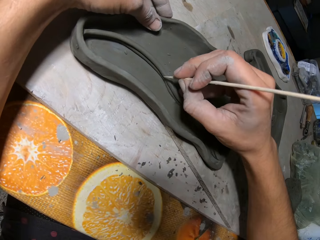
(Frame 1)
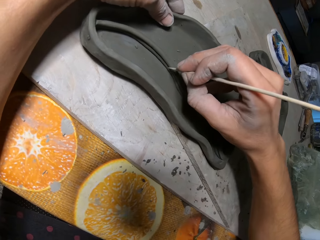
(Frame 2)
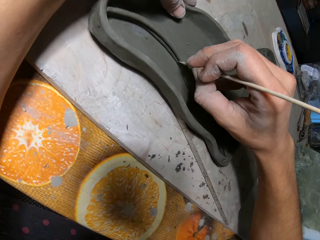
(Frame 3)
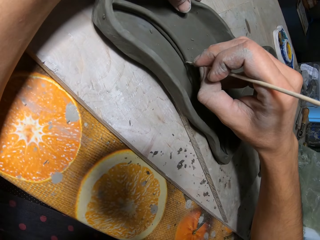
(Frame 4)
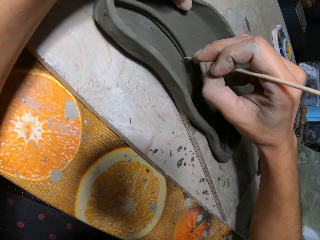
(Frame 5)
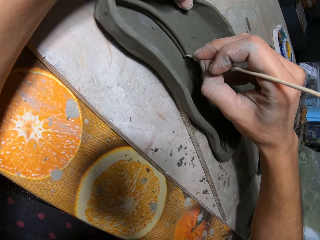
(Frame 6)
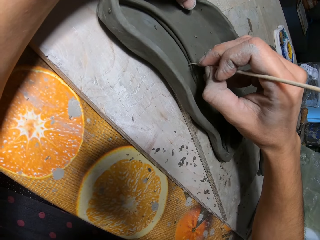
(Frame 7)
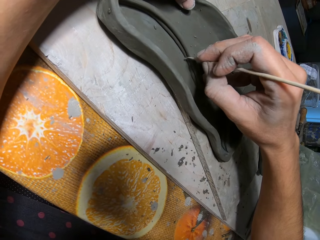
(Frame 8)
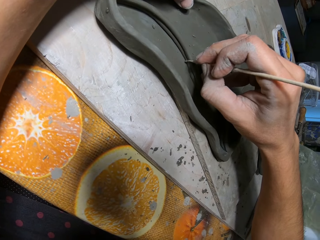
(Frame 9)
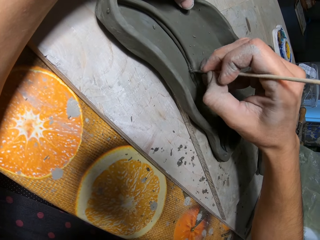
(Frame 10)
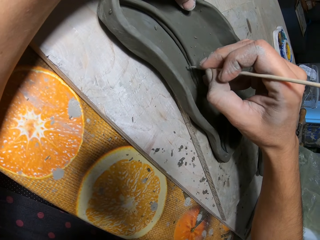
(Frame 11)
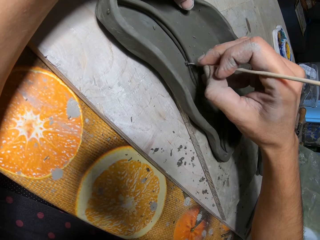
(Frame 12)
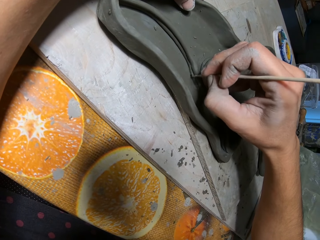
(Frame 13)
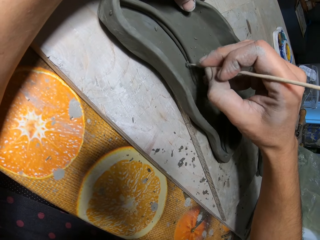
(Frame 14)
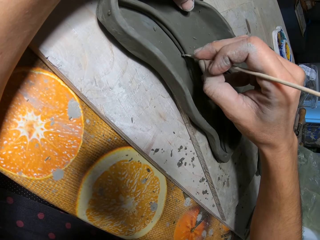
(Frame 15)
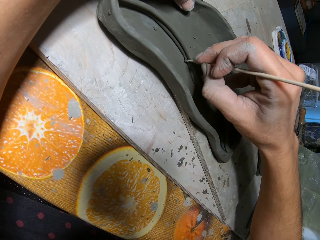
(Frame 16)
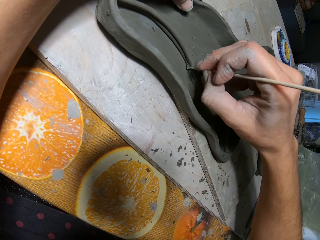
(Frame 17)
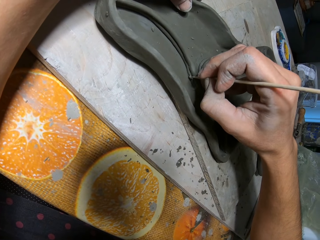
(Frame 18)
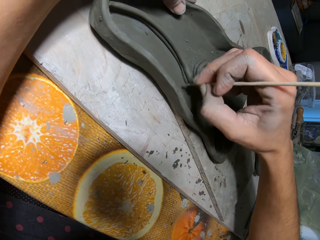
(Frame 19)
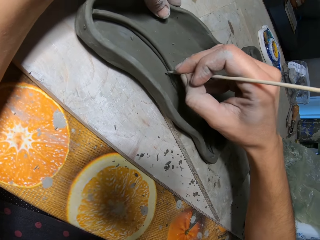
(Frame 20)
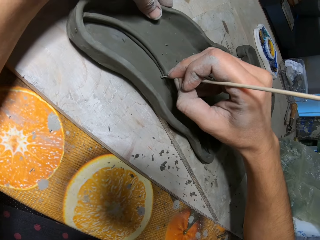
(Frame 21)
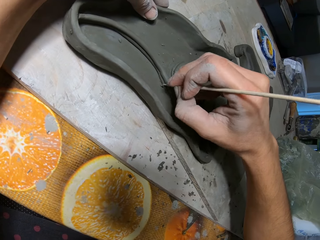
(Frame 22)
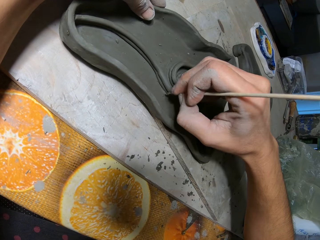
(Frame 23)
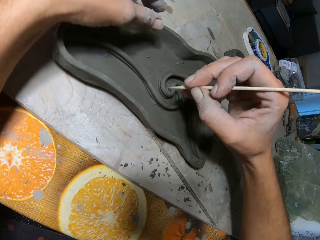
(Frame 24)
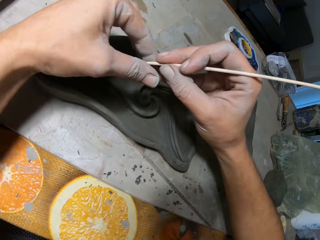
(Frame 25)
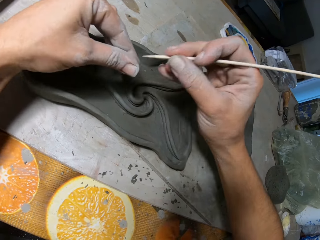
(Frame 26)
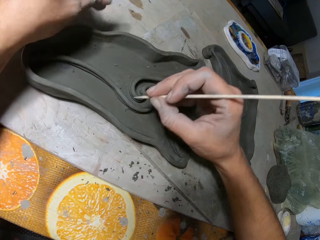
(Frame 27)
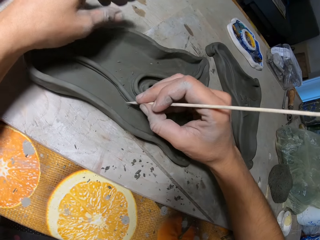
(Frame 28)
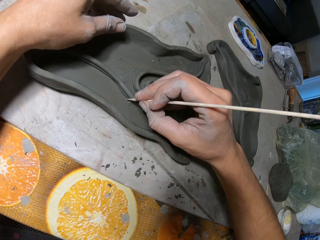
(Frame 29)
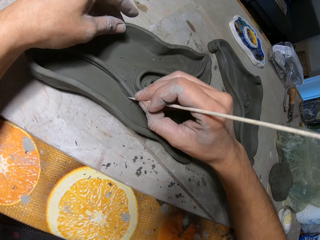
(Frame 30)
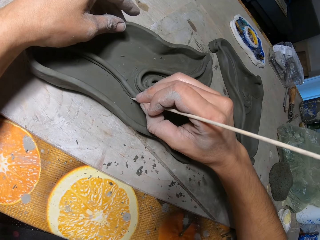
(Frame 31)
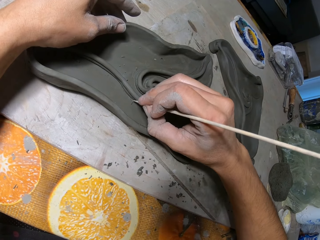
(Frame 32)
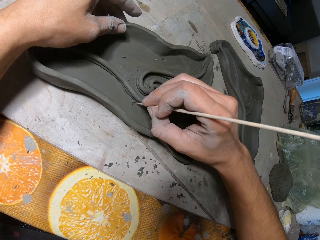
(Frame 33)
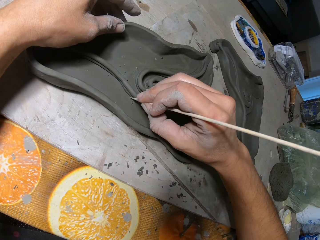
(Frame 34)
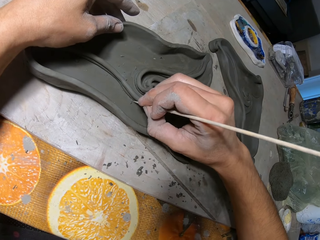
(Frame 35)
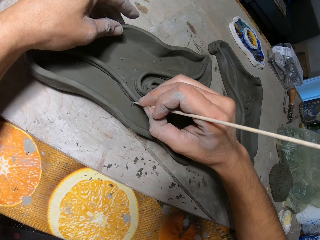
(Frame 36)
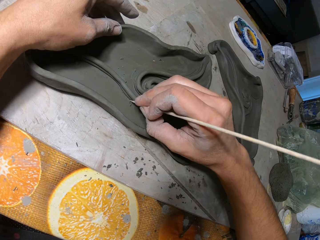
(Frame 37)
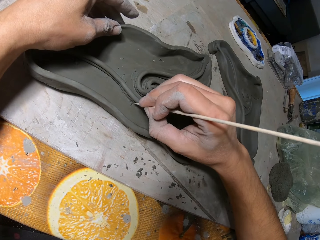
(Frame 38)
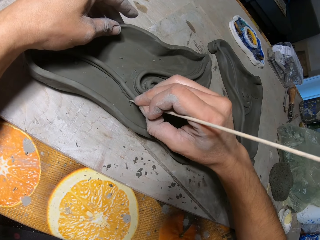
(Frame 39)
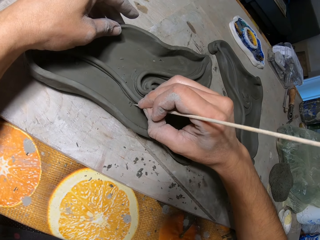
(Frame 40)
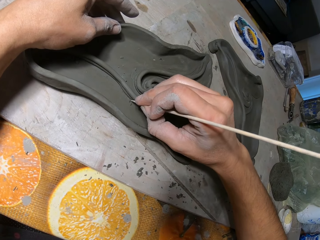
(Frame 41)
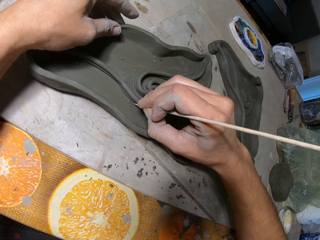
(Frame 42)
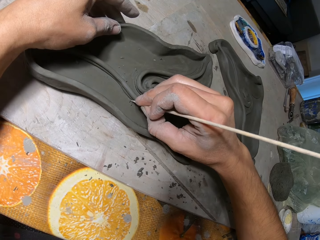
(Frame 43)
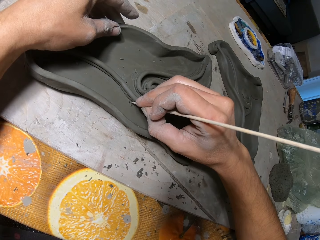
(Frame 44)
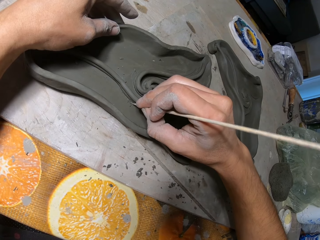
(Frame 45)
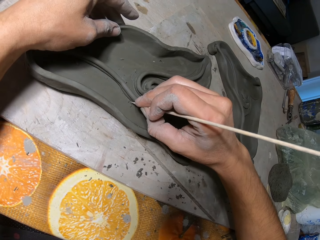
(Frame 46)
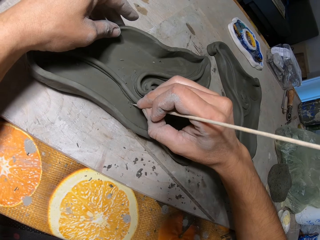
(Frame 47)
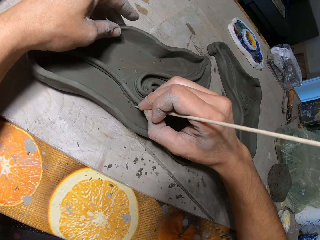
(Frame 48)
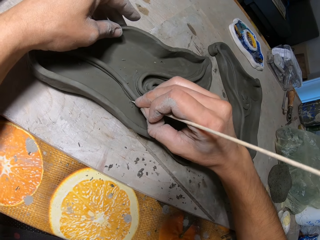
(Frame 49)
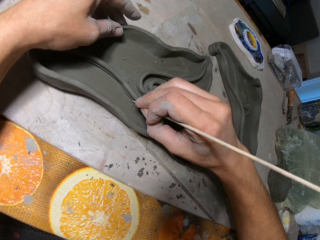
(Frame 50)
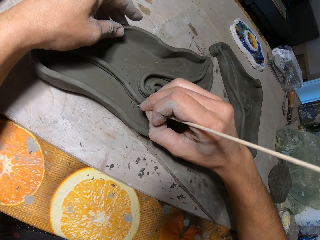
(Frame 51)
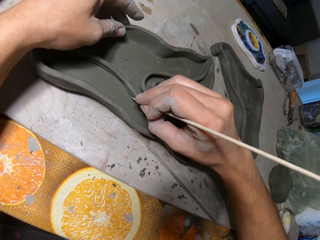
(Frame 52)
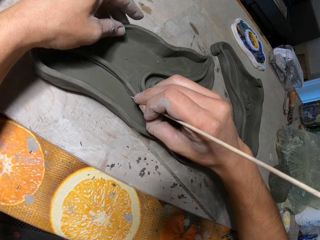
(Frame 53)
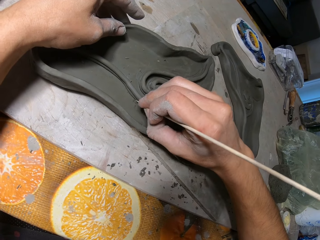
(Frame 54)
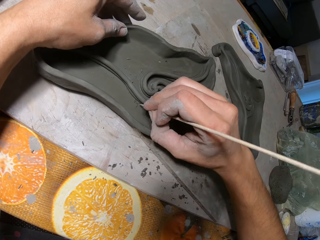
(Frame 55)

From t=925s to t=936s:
The camera wearer aligns the pottery. He smoothens the clay mold with the wooden stick in his right hand. He wipes off a clay particle on the wooden stick with his left hand. He smoothens the clay mold with the wooden stick in his right hand. He aligns the pottery.

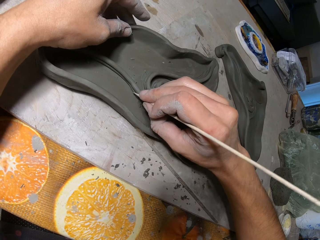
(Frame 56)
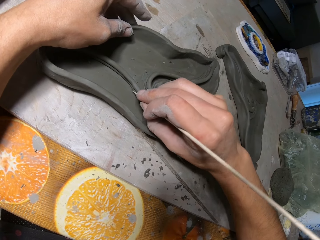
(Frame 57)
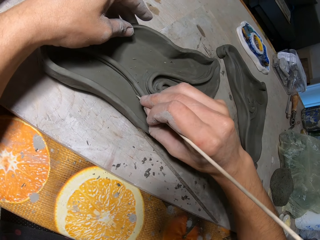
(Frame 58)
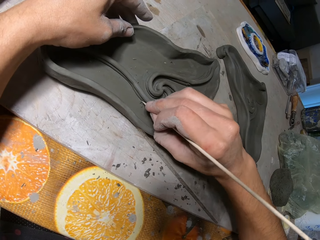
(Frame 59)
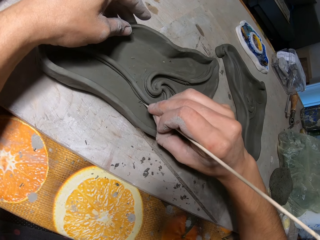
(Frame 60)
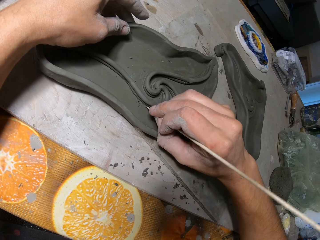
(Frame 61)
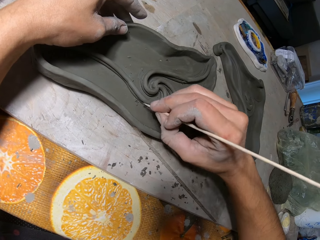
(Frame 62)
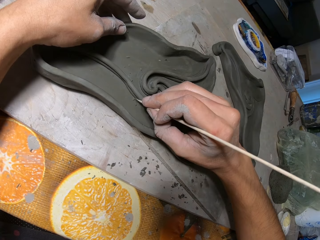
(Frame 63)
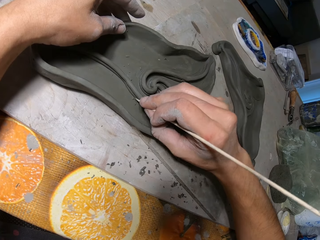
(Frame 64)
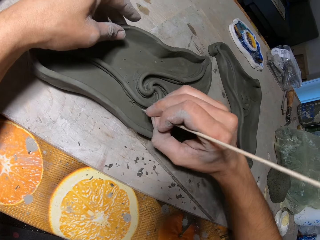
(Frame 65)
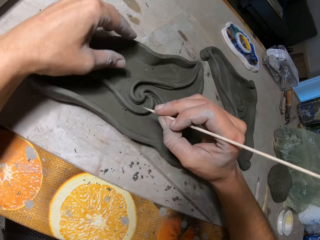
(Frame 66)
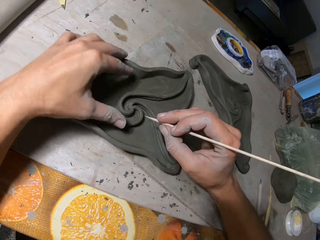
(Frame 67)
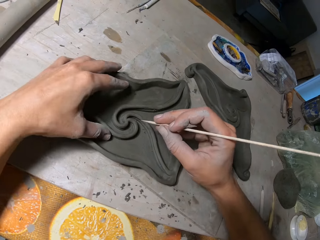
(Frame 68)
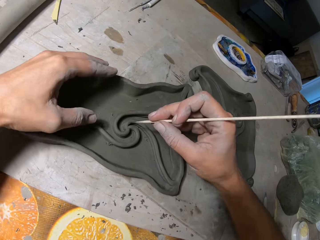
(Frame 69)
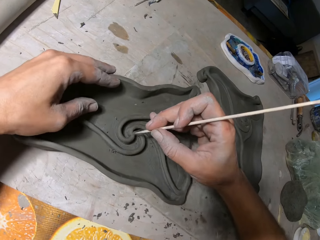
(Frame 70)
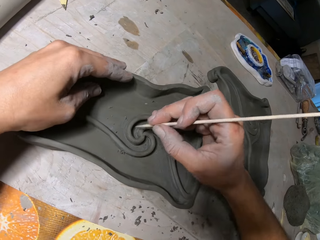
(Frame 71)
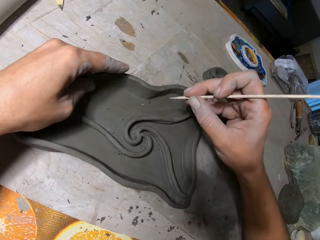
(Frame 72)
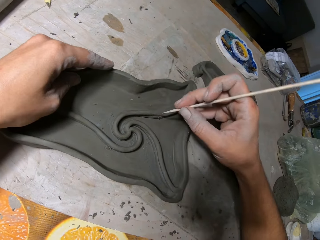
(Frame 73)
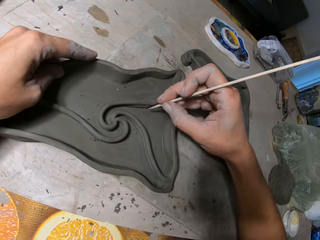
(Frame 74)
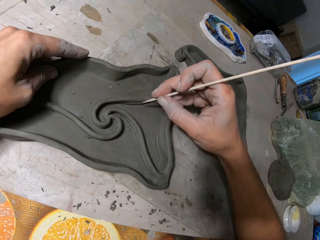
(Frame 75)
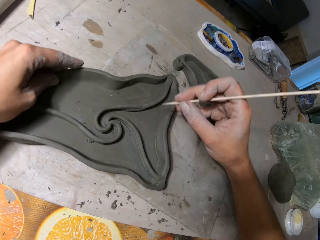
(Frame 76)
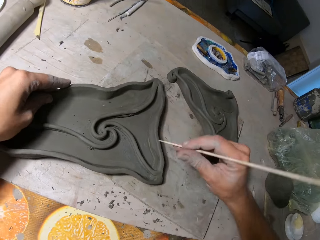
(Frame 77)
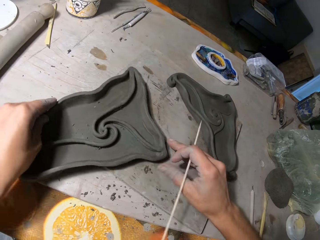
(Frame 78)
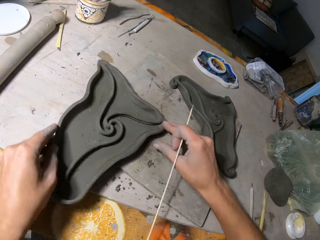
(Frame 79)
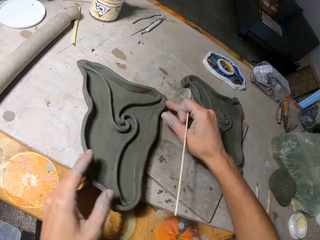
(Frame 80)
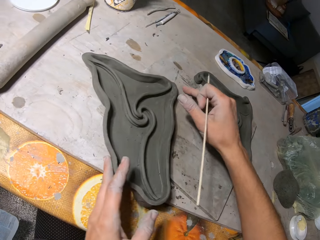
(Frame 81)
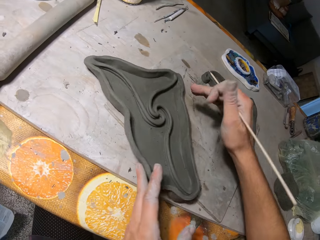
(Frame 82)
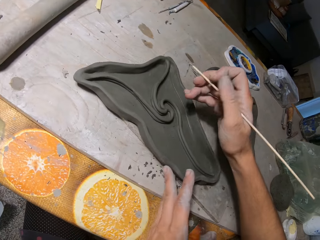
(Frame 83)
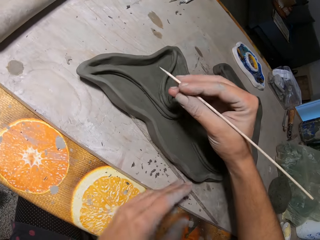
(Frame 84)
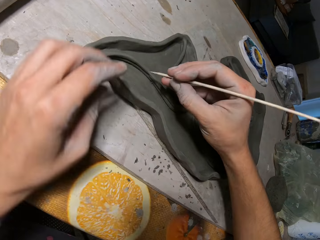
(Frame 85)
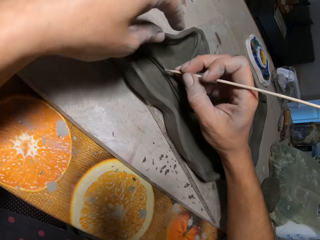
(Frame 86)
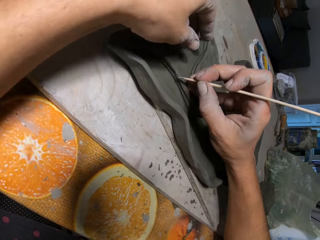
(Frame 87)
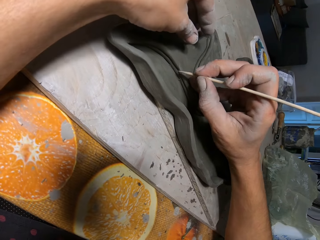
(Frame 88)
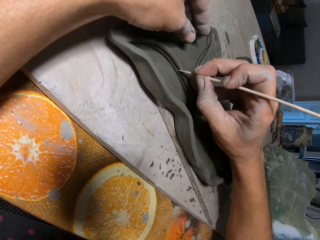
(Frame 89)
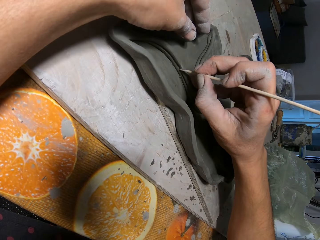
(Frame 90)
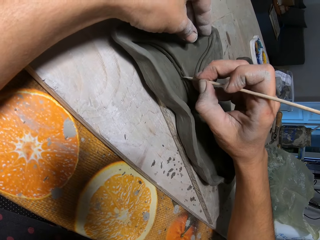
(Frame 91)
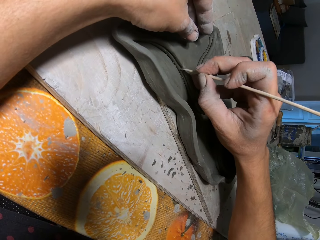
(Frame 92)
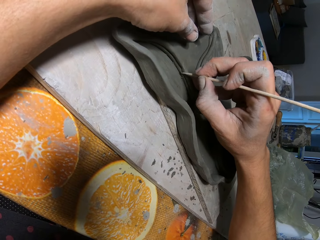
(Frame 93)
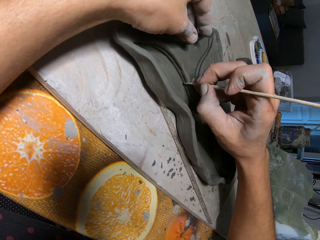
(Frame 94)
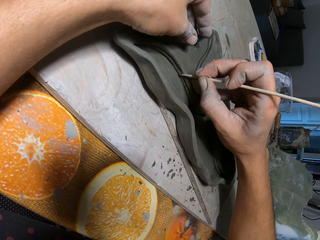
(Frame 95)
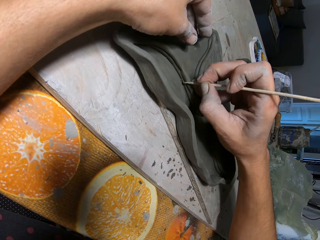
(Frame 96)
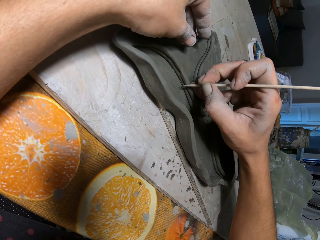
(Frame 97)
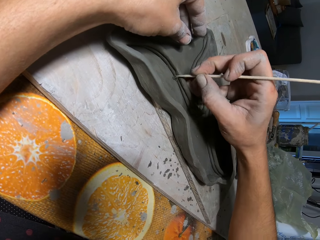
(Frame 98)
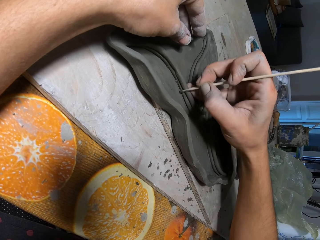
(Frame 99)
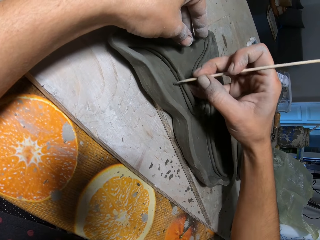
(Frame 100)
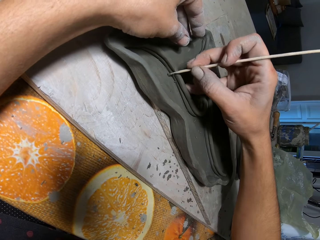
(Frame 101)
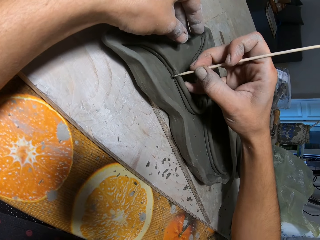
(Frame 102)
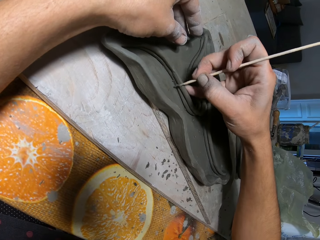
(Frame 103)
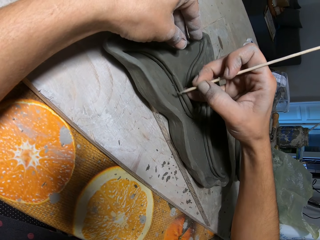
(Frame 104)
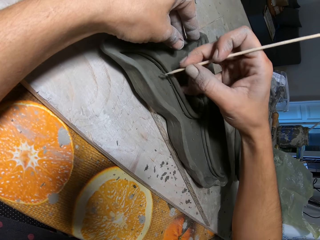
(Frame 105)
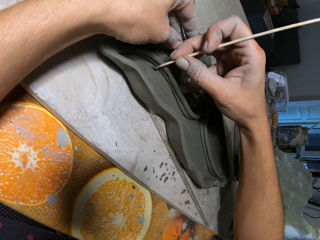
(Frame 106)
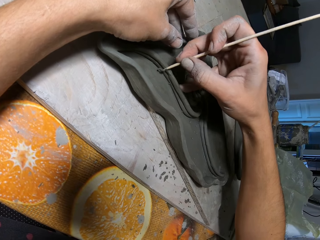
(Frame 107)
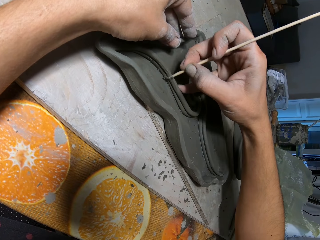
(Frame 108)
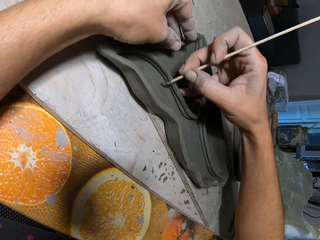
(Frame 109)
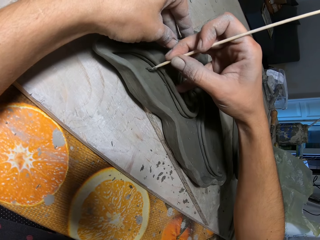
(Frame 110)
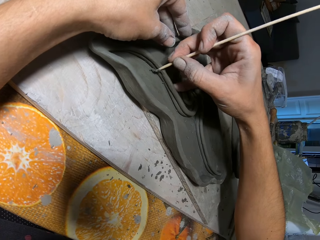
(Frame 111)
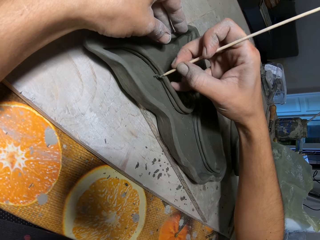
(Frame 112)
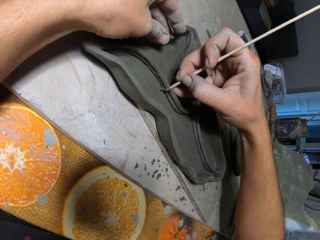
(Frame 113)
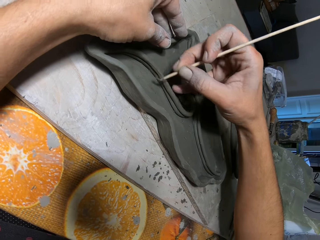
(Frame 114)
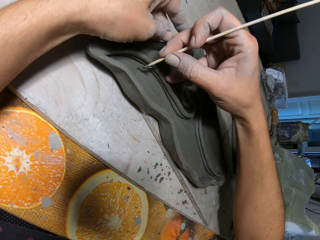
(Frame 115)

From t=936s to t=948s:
The camera wearer touches the pottery. He turns the clay mold on the board with his left hand. He smoothens the clay mold with the wooden stick in his right hand. He aligns the pottery.
